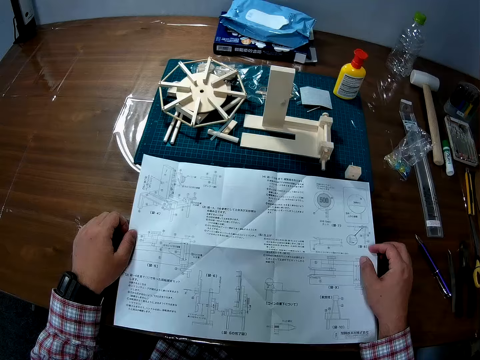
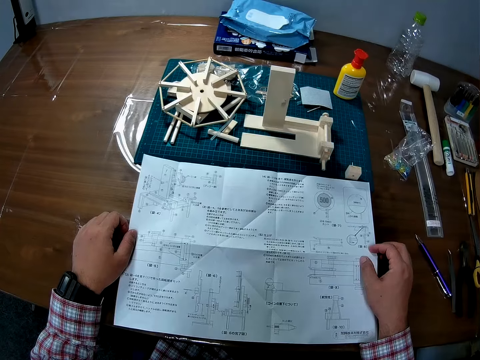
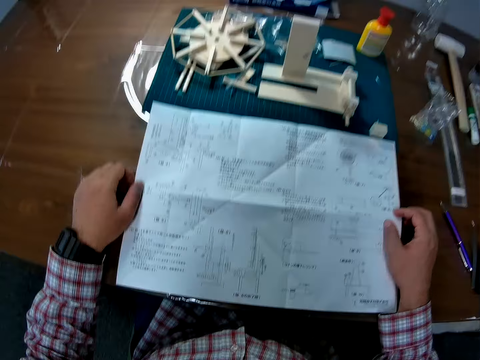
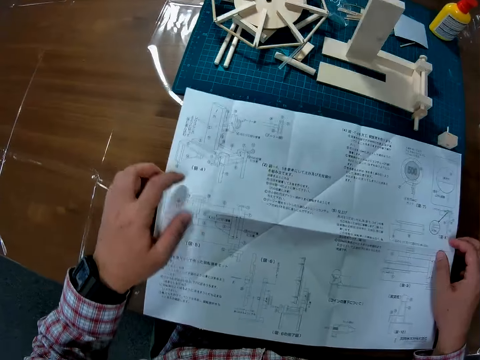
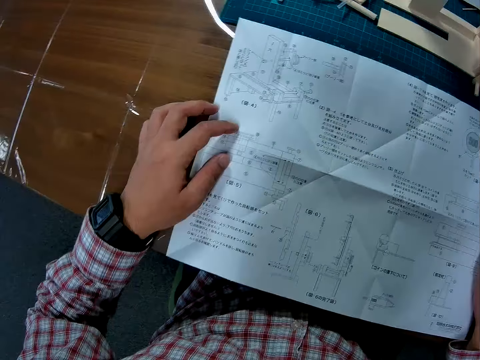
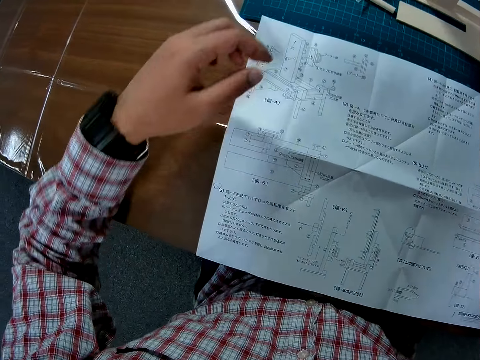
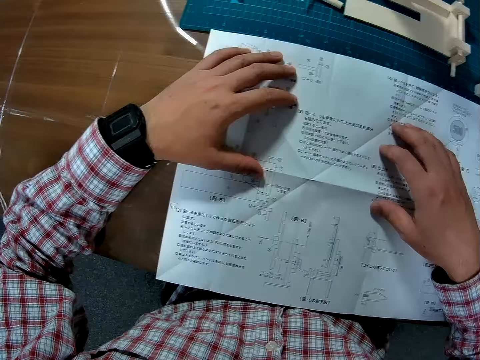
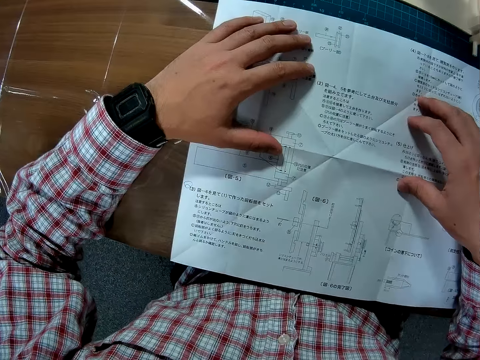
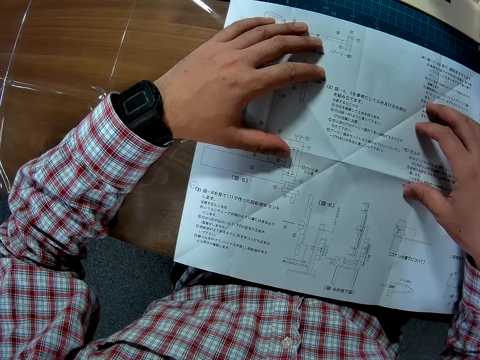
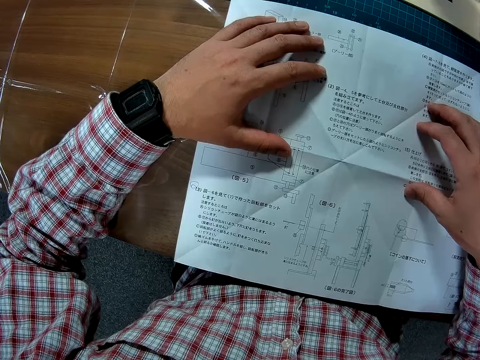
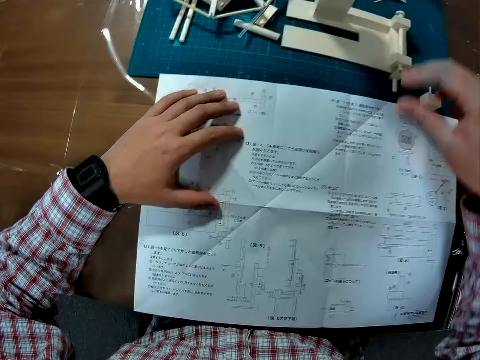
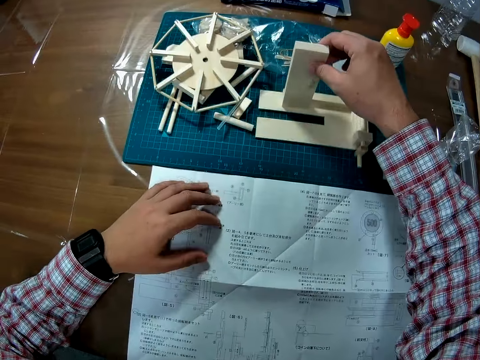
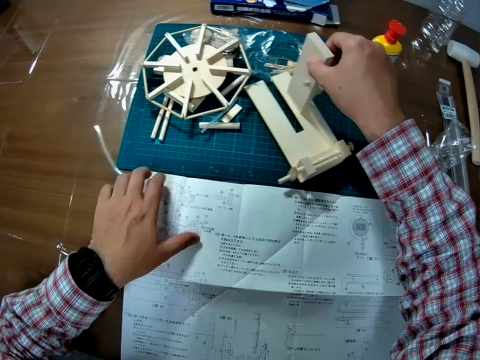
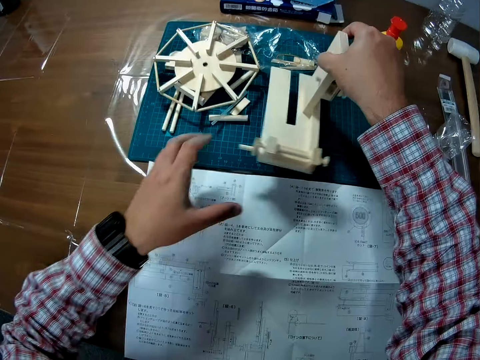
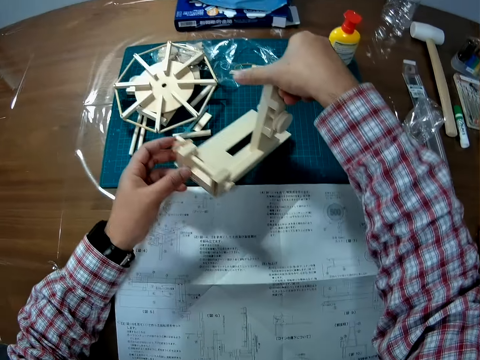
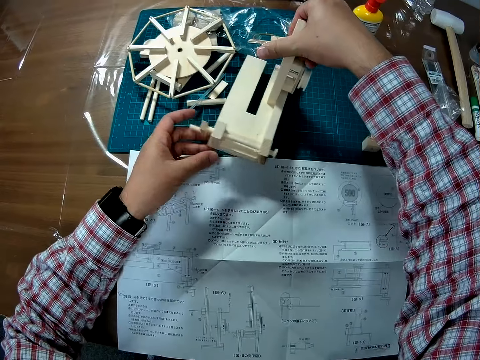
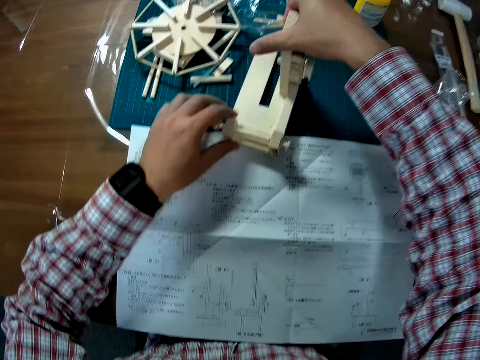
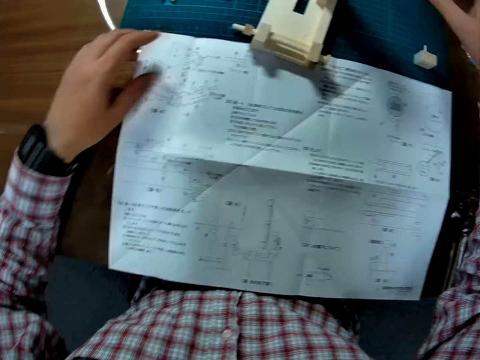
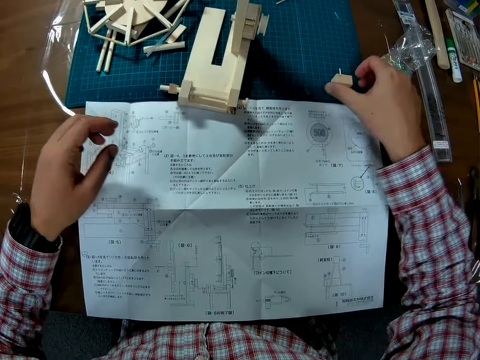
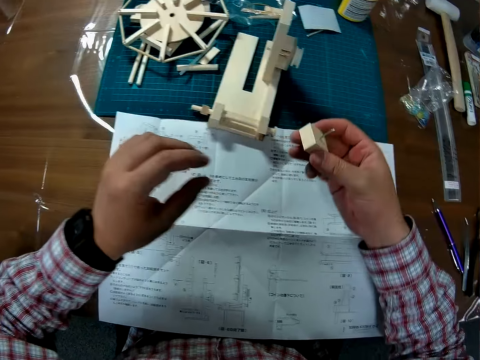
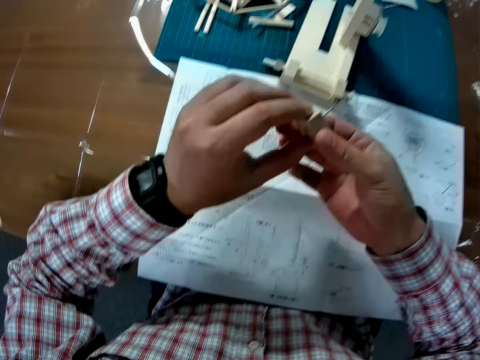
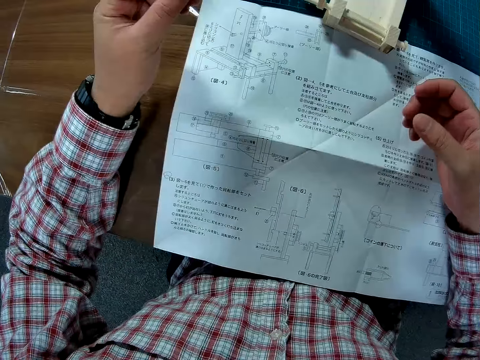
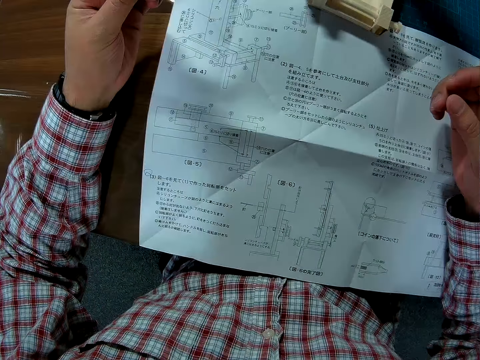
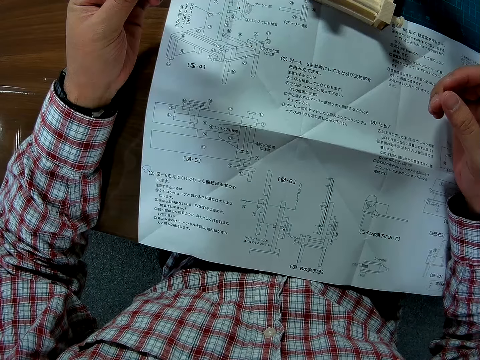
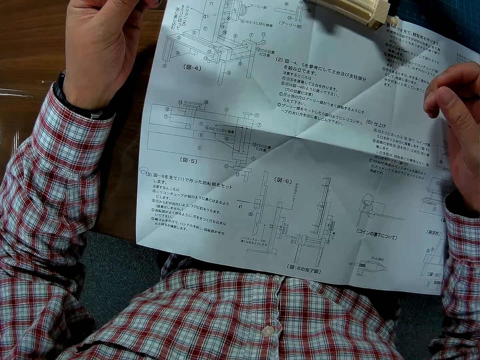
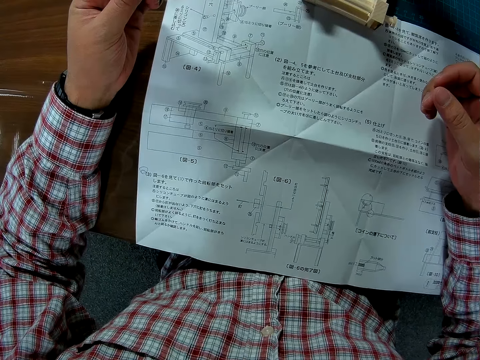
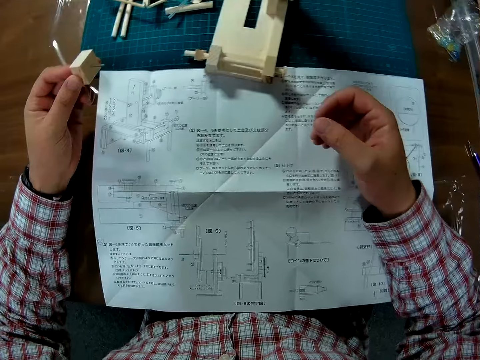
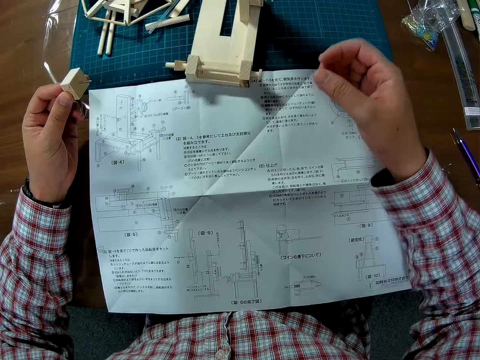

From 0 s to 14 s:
The camera wearer holds a modeling manual. He reads the modeling manual. He places the manual sheet properly on the table. He holds a model. He takes the body of the mechanical model from the table. He examines the body of the model and drops the body of the model on the table. He pulls his hand off the model. He picks up a part or modeling piece from the table with his right hand. He places the part on his left hand. He holds the modeling piece with both hands. He pulls his hand off the modeling piece.

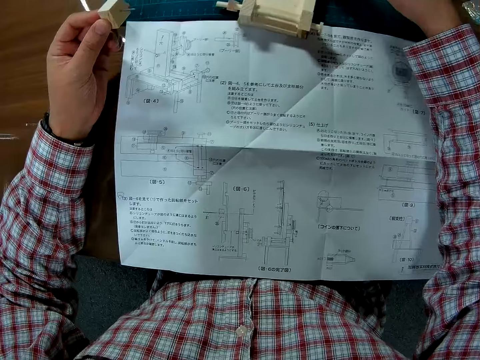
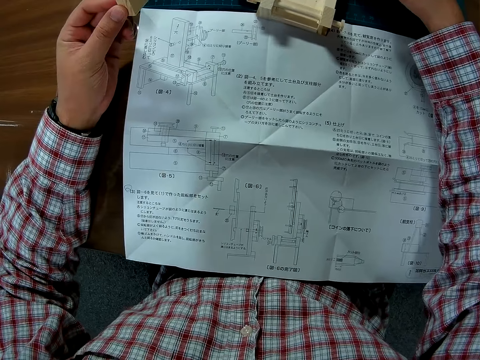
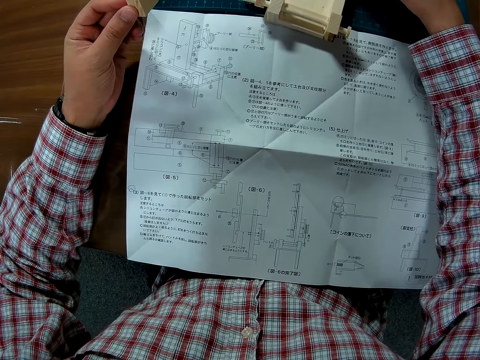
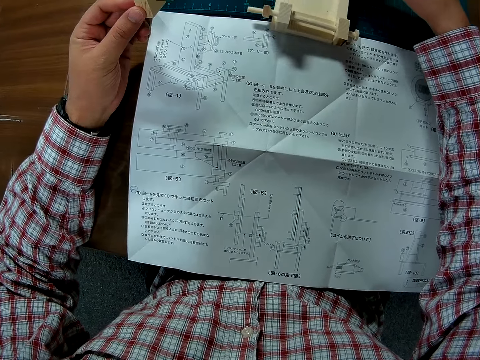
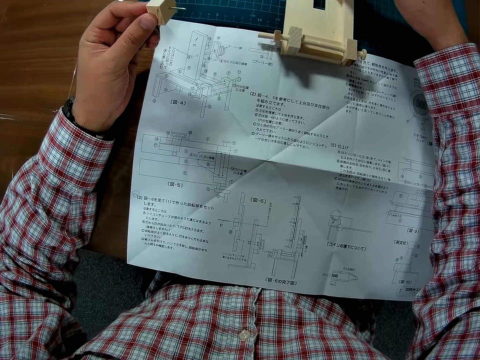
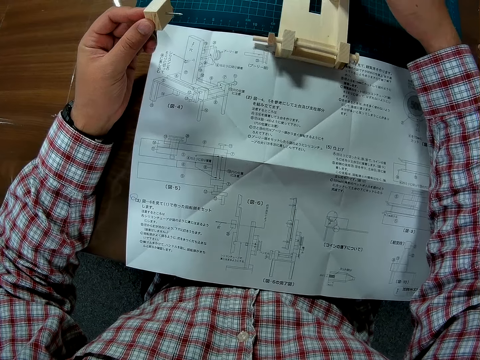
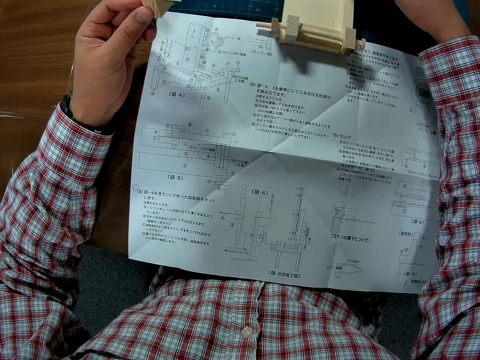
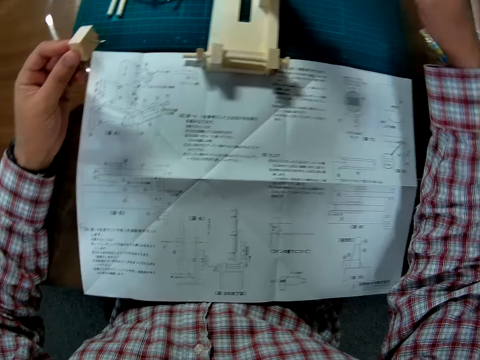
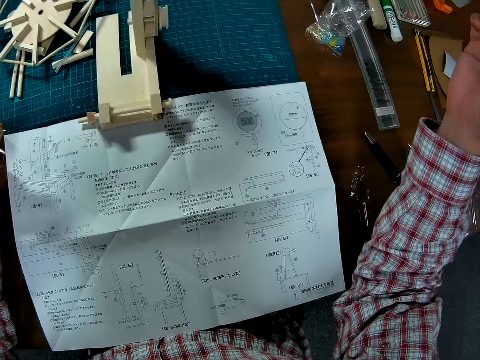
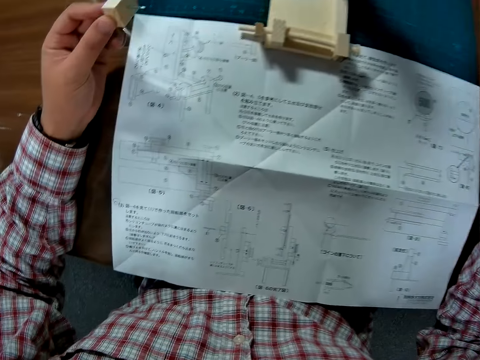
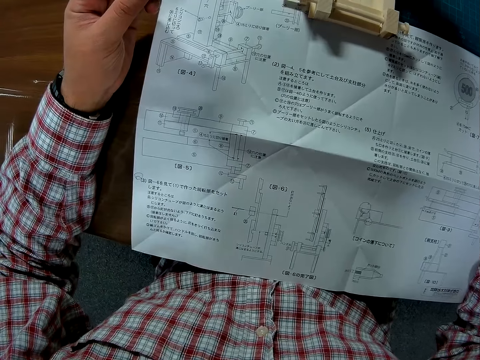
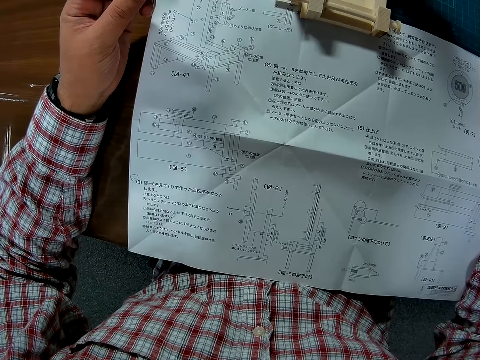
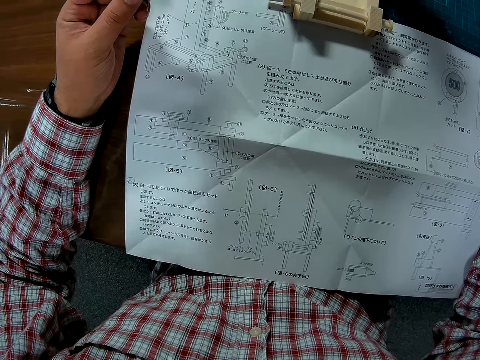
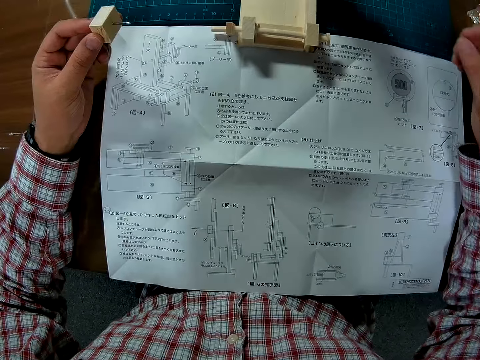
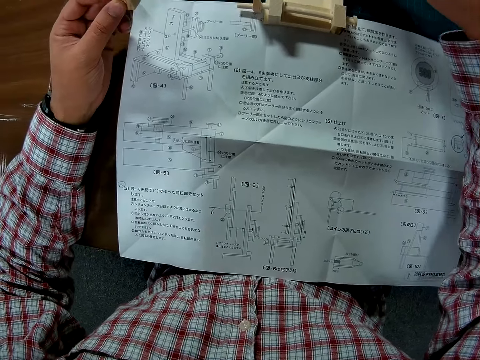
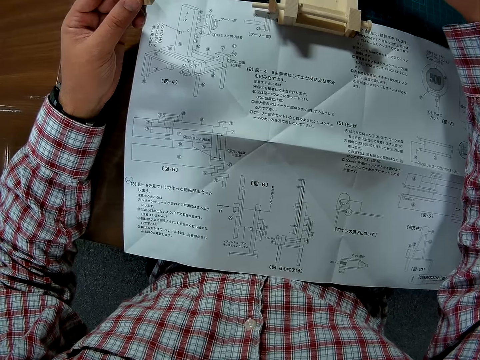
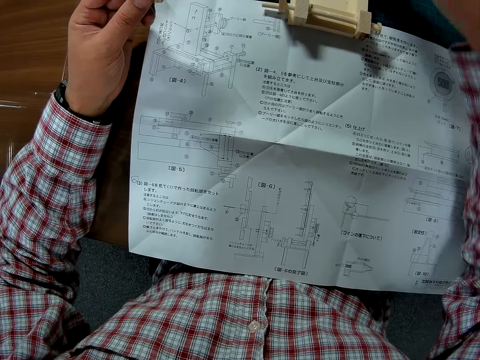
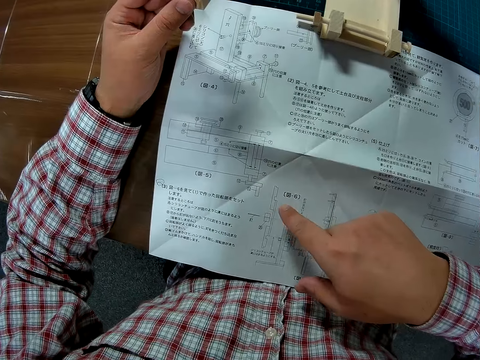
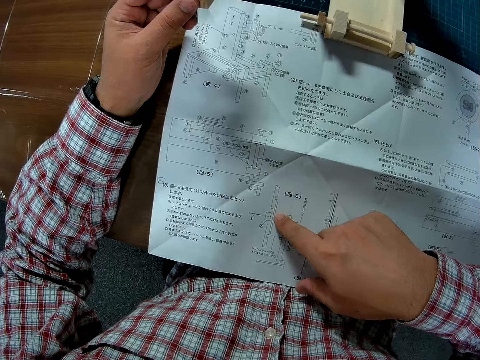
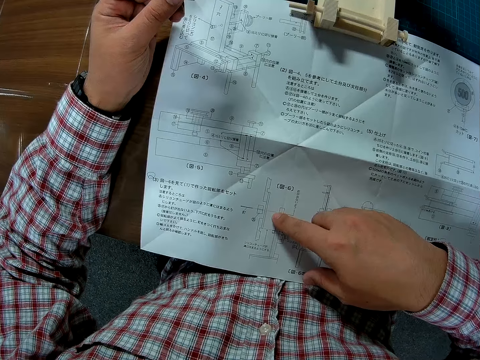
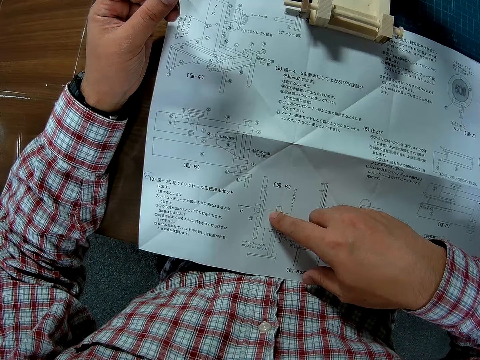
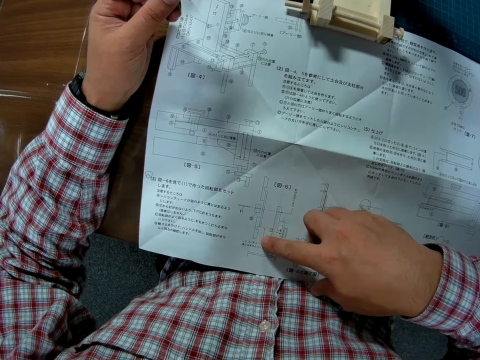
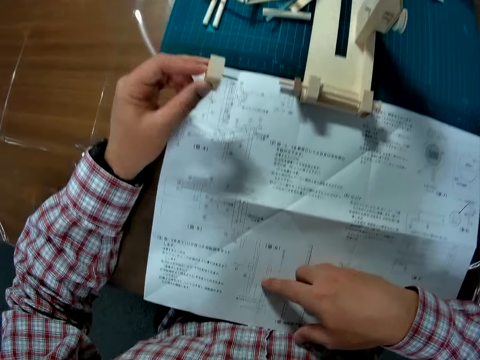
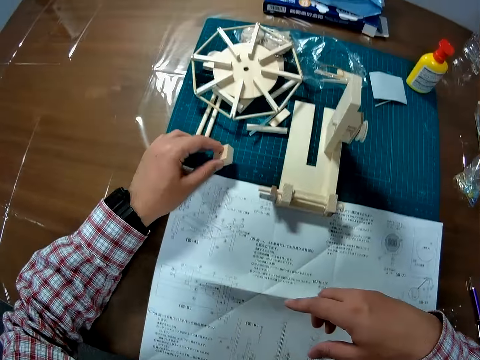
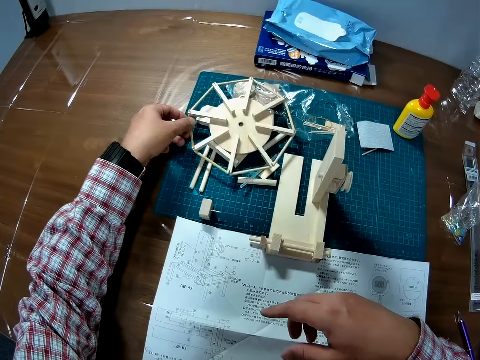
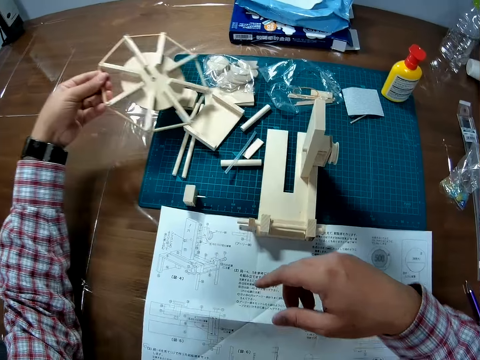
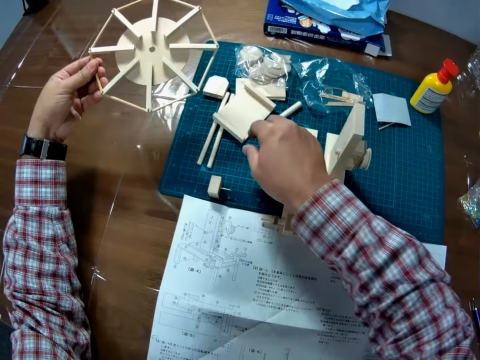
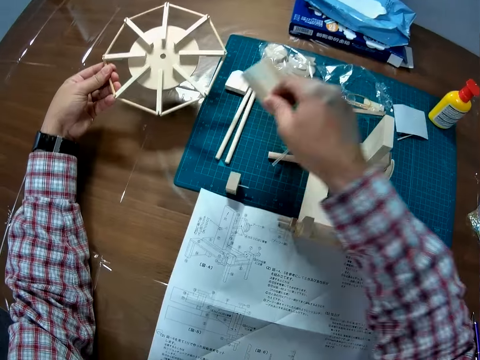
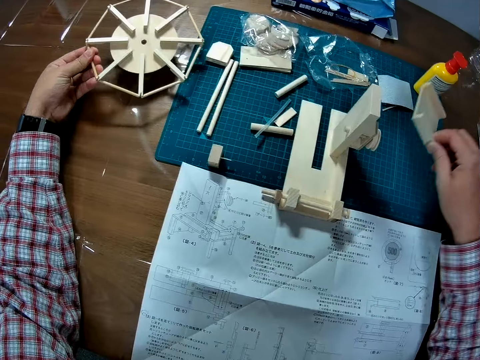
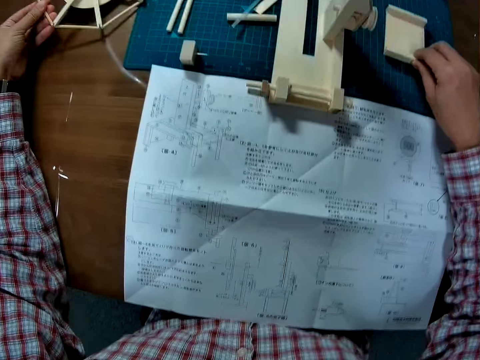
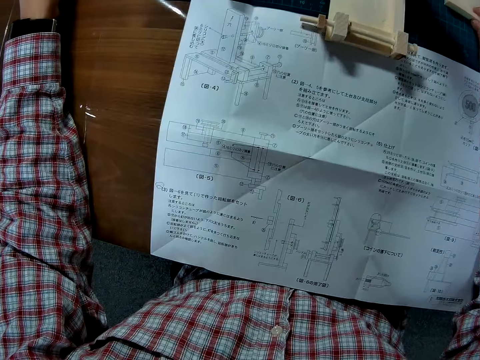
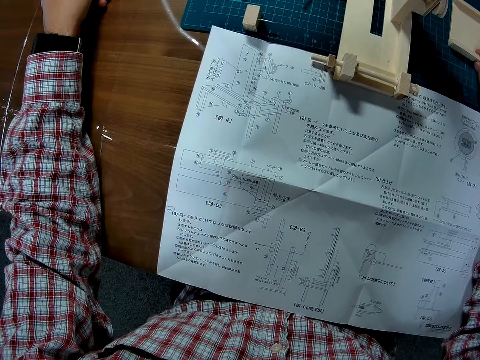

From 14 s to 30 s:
The camera wearer moves the mechanical model body forward. He holds the model. He pulls his hand off the model. He checks the modeling manual with his hand. He drops the small piece in his left hand on the table. He picks up a wind vane or wheel model from the table. He picks up a flat part or modeling piece with his right hand. He puts the modeling piece on the cutting mat.
